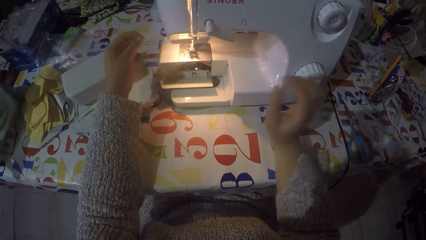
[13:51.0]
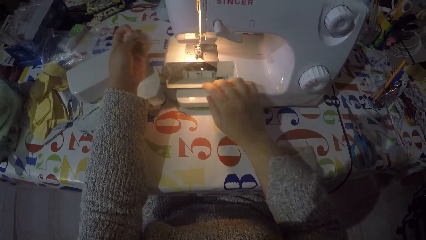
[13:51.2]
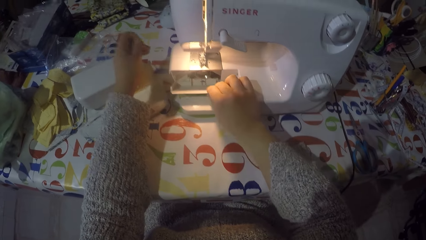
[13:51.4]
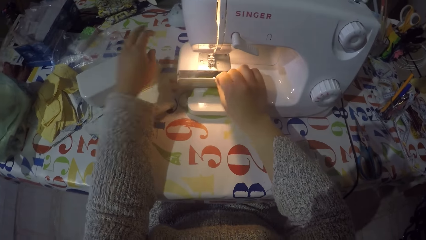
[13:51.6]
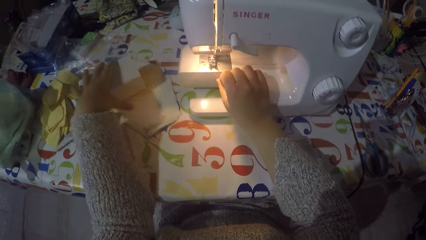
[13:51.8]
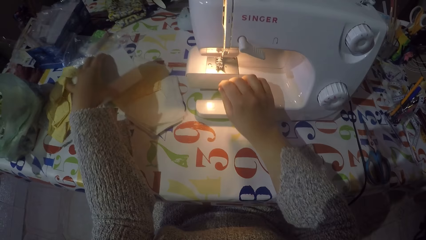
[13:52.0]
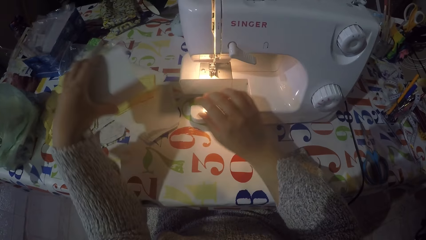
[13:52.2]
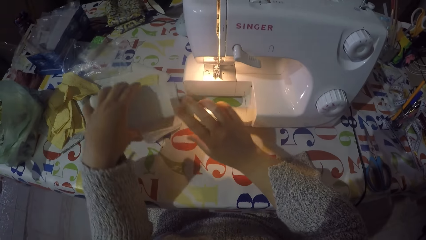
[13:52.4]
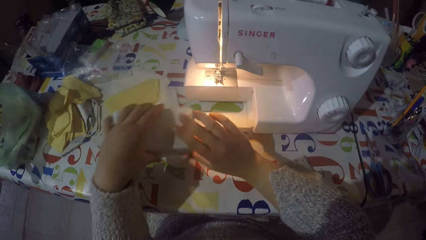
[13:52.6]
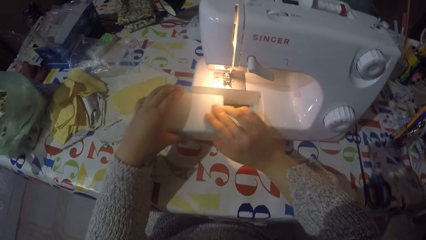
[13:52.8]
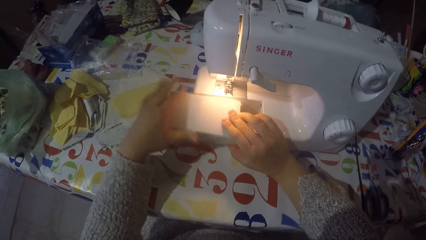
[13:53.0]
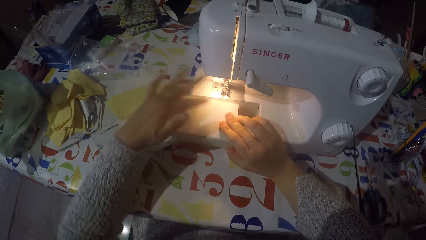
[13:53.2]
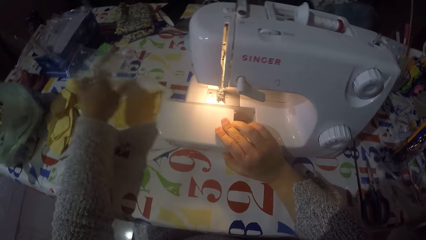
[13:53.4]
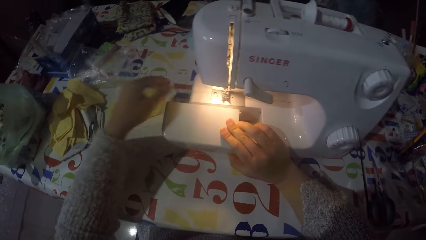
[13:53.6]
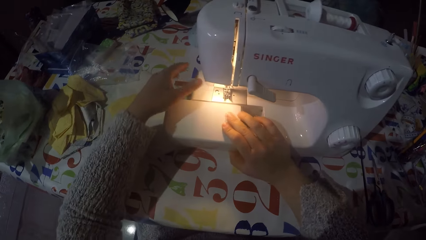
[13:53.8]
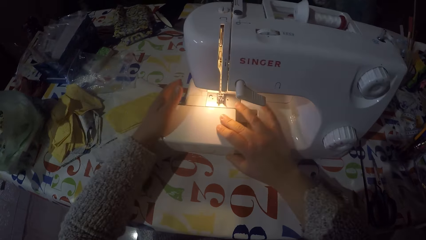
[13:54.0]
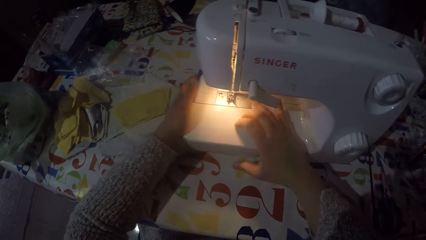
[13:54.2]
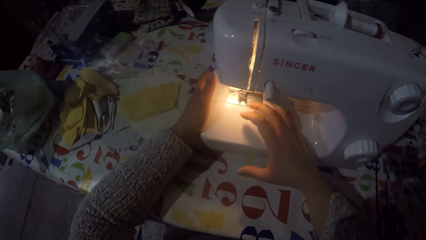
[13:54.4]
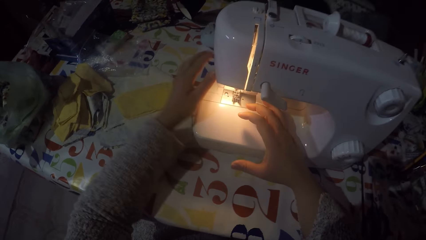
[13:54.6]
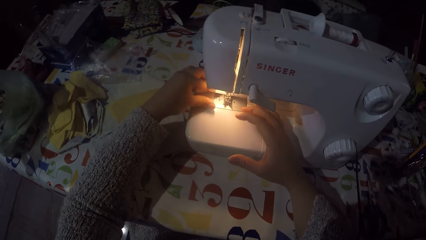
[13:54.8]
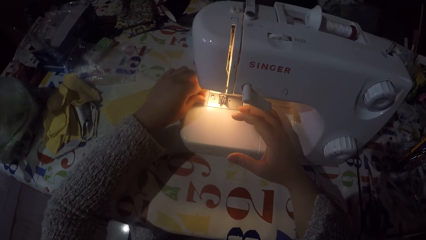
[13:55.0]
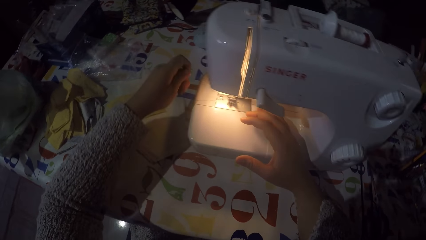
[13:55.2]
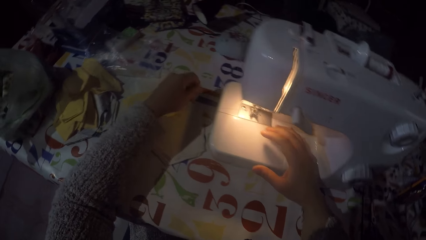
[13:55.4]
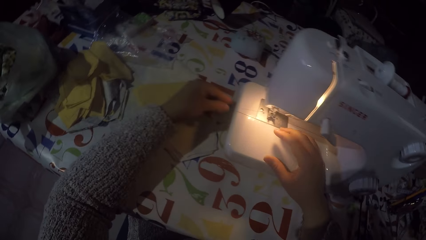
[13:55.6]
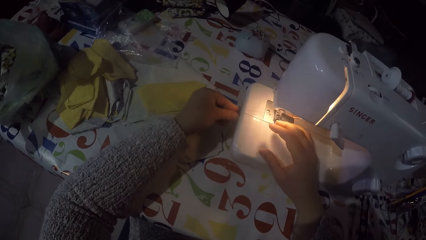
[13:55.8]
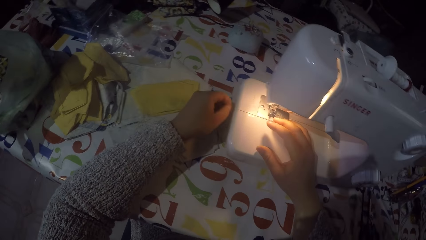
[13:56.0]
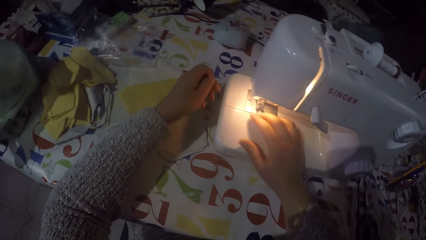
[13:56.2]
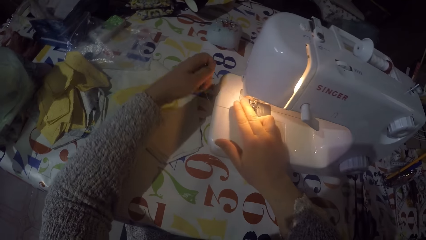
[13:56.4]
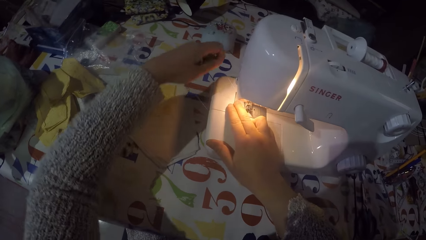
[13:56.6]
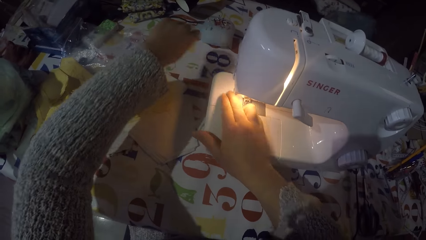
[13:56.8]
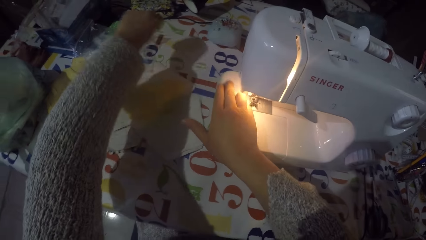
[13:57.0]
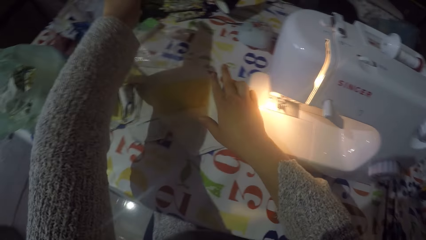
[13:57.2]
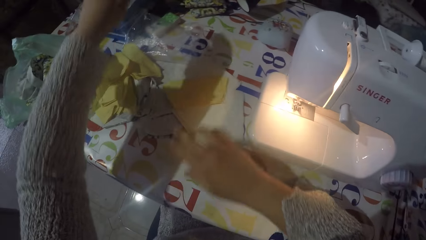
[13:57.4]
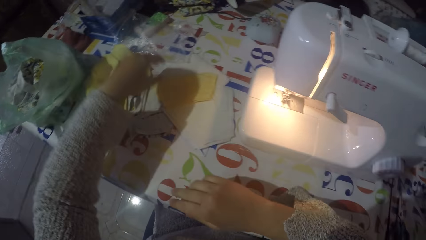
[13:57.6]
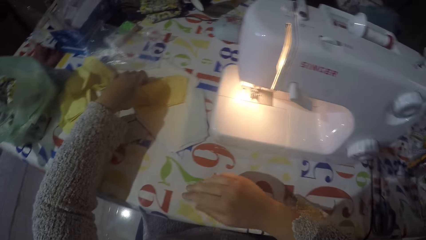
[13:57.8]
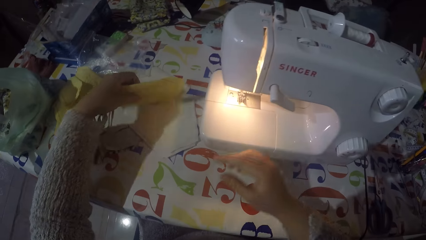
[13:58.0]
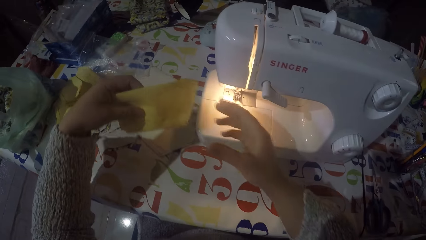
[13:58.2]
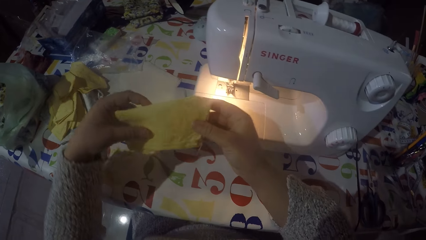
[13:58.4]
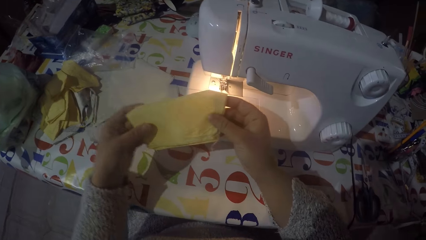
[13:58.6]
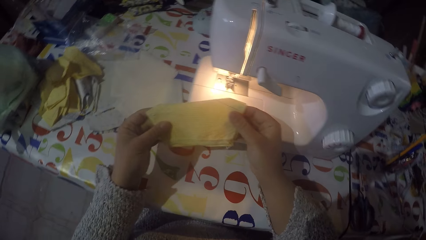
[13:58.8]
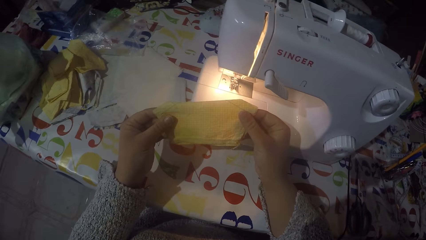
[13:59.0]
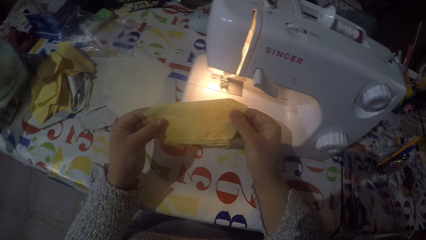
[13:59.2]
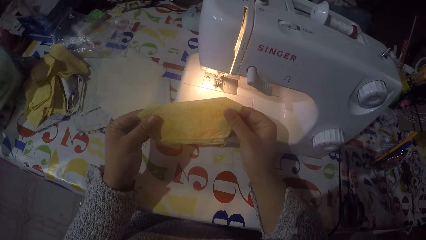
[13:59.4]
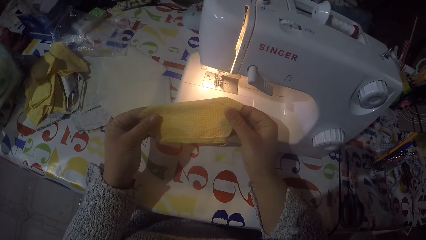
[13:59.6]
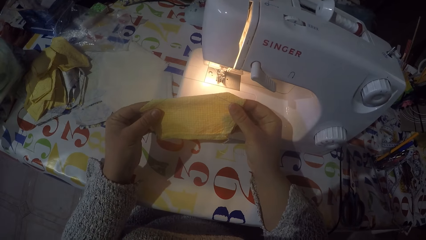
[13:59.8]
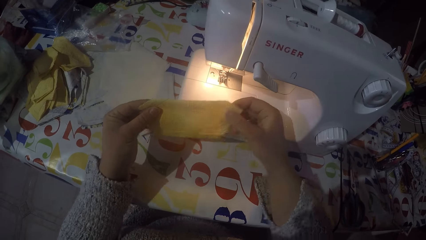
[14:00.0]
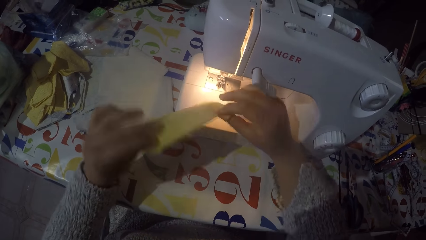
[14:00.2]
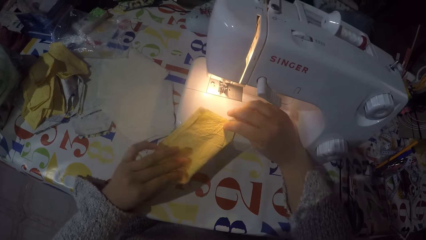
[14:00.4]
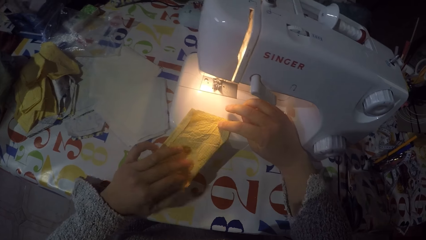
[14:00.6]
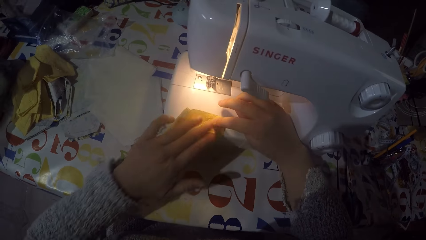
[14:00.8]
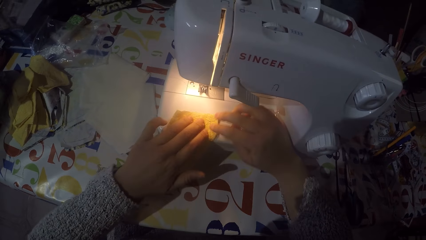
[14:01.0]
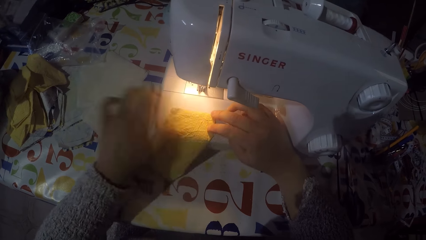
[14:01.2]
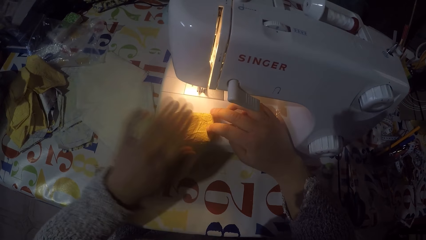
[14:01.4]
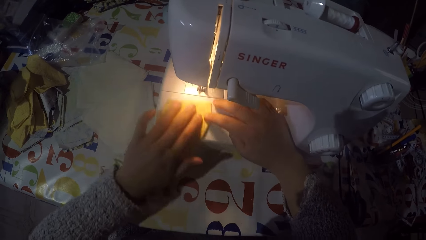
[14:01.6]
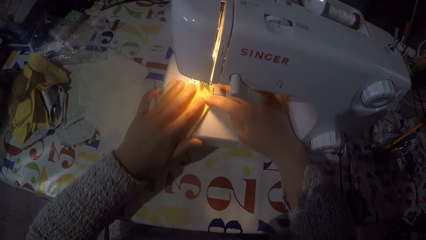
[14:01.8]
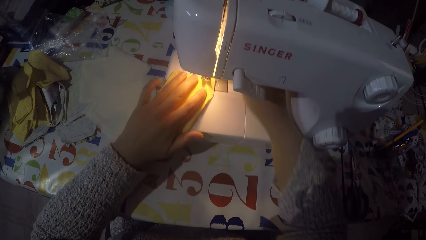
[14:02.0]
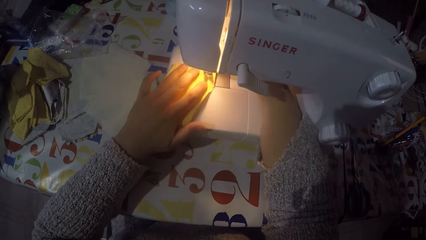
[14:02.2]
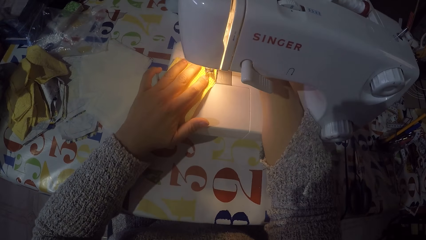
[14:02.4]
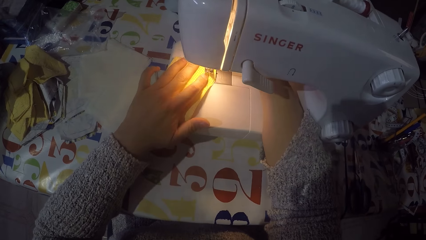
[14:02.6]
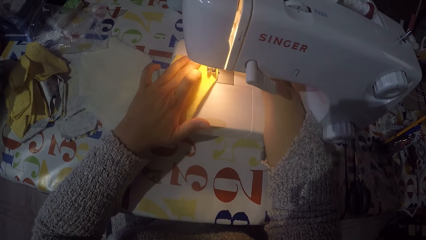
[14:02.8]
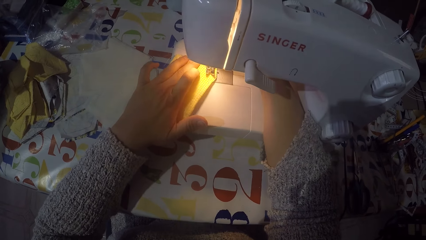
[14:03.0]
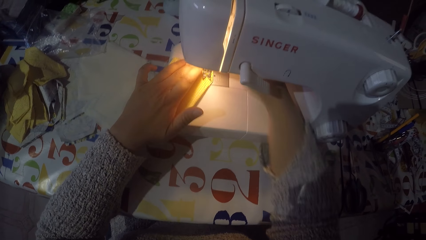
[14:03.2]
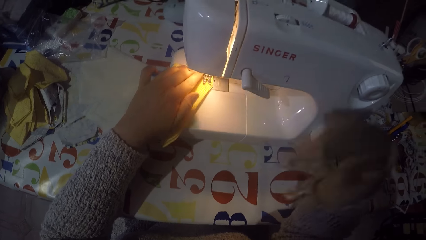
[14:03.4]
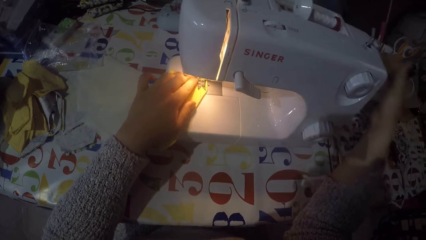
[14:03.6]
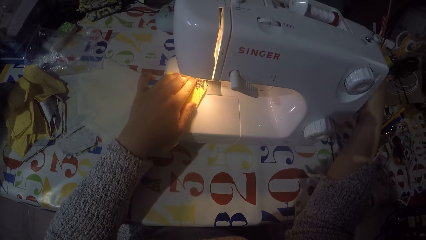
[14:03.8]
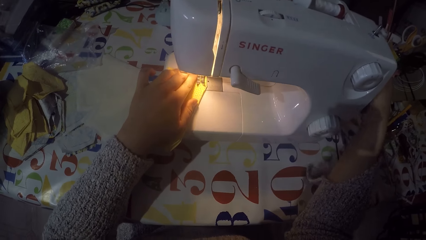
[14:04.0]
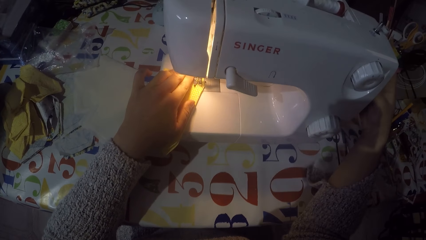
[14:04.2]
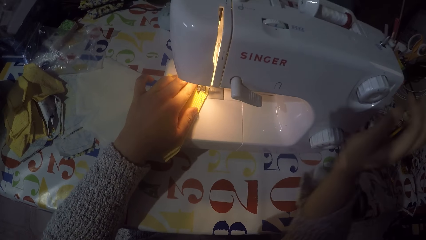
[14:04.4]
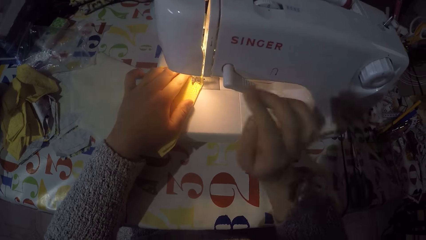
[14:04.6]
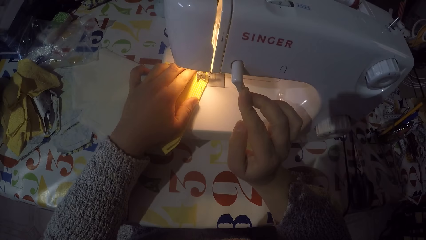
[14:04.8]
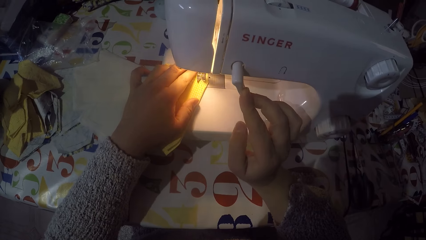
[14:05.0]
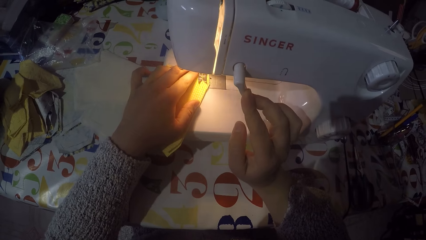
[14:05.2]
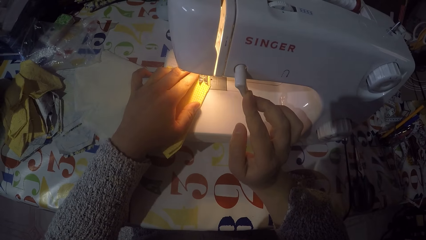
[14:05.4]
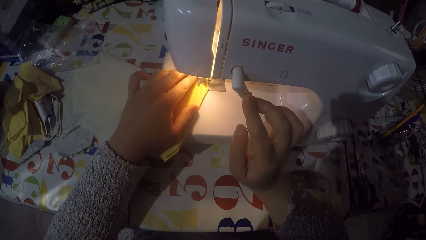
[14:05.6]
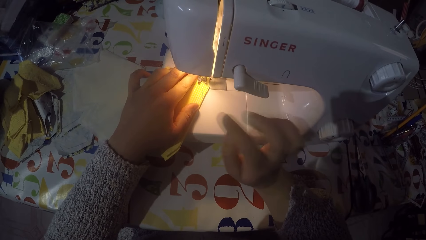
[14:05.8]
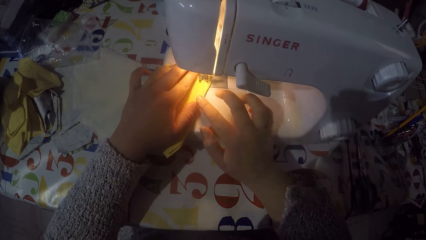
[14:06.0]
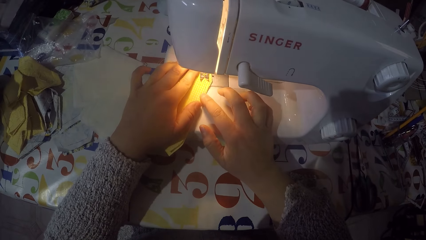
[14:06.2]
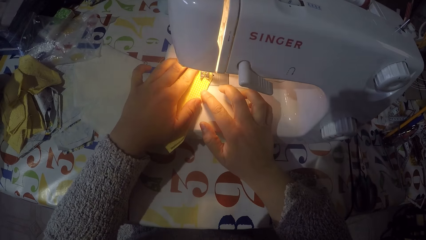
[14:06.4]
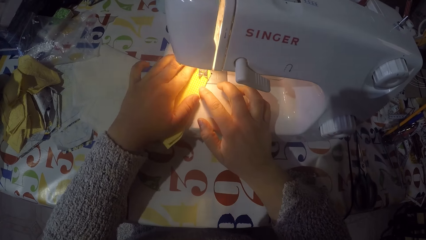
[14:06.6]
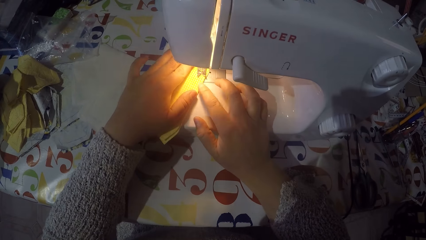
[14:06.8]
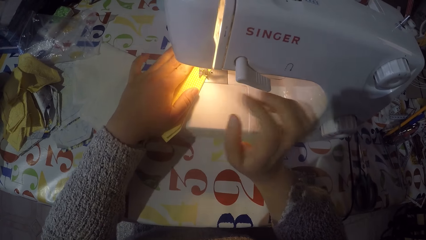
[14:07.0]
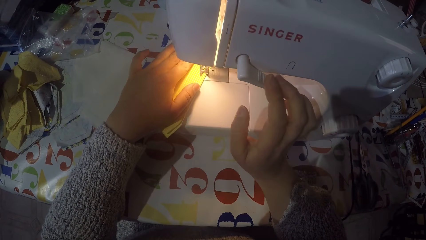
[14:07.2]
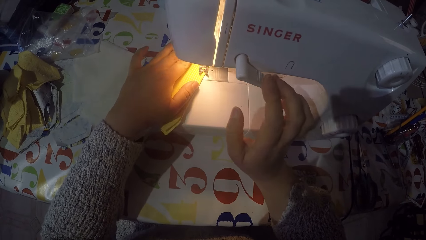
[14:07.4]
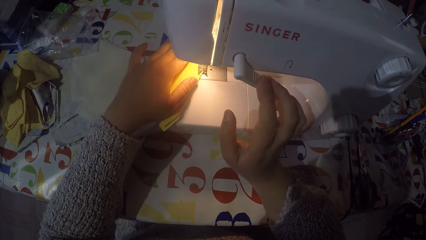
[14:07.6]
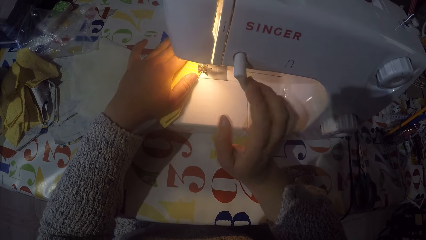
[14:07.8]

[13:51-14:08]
The camera wearer pulls the thread. They close the shuttle cover. They pick the extension table and place the extension table on the machine. They pull the sewing thread. They touch the thread. They pick a piece of cloth from the table. They place the piece of cloth on the machine. They touch the hand wheel. They are sewing the piece of cloth with the machine.
